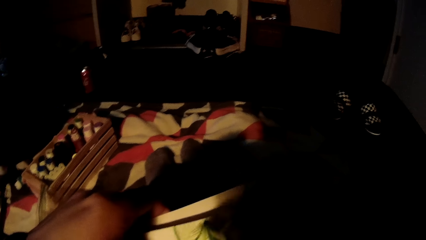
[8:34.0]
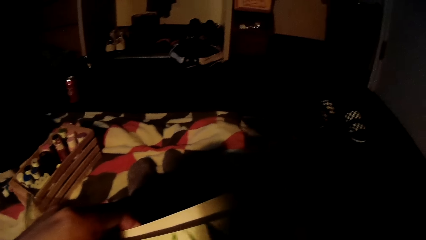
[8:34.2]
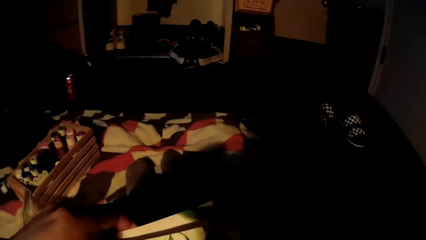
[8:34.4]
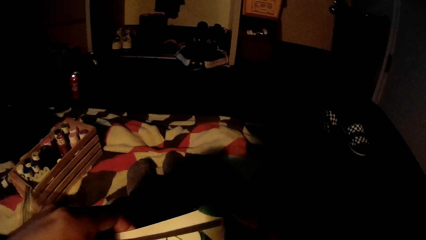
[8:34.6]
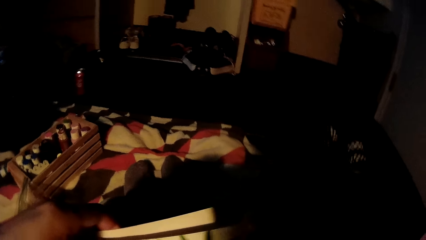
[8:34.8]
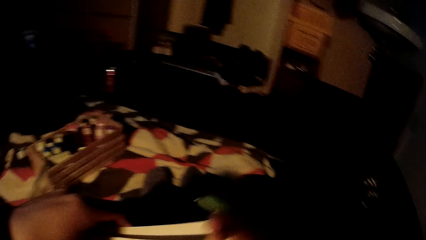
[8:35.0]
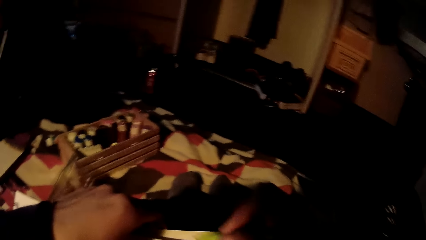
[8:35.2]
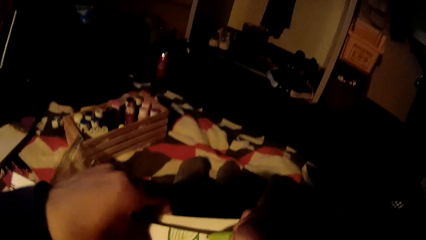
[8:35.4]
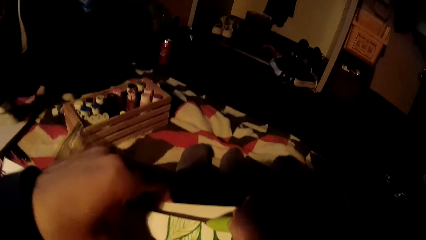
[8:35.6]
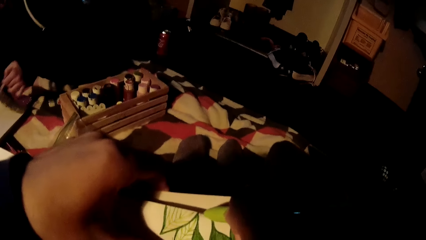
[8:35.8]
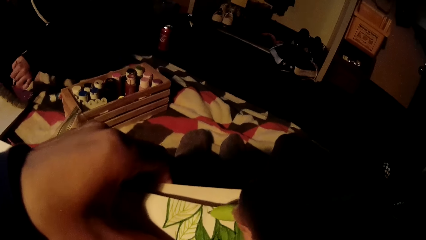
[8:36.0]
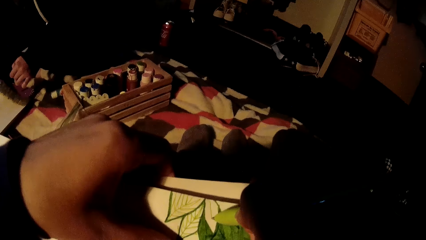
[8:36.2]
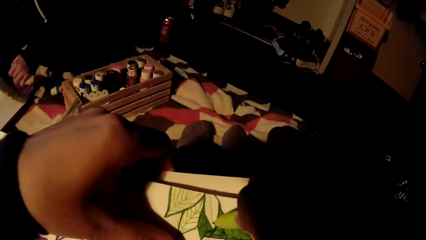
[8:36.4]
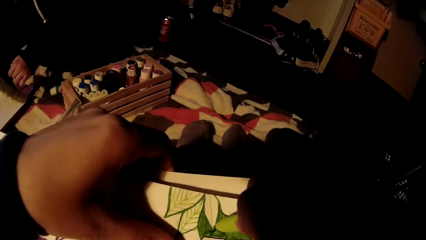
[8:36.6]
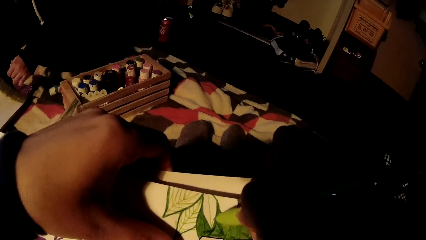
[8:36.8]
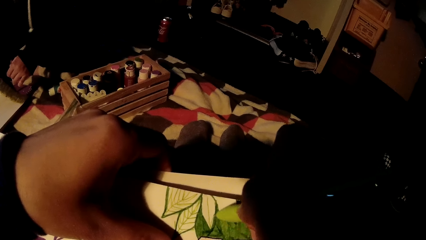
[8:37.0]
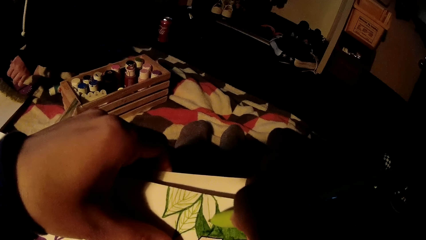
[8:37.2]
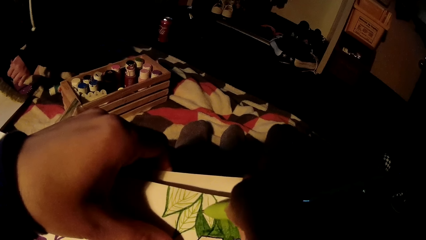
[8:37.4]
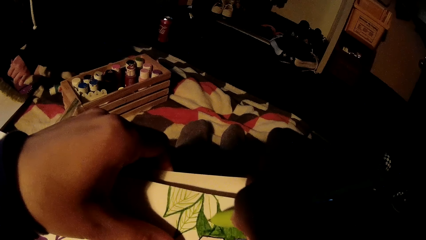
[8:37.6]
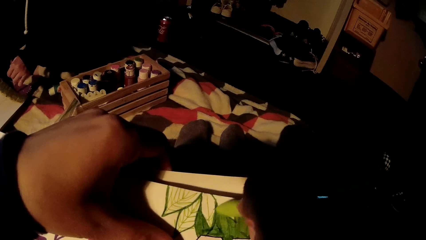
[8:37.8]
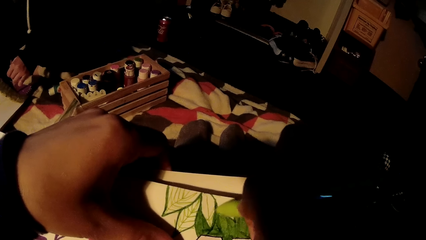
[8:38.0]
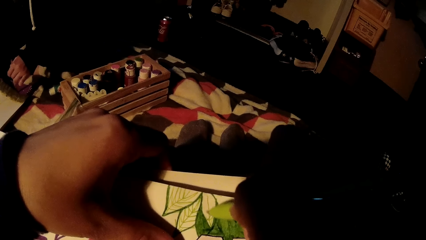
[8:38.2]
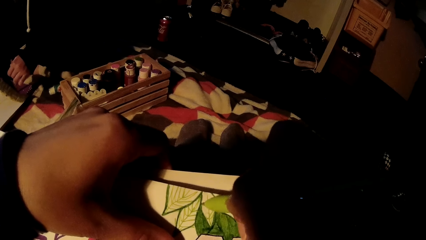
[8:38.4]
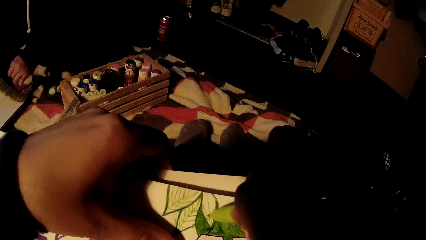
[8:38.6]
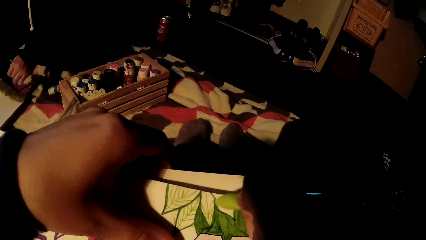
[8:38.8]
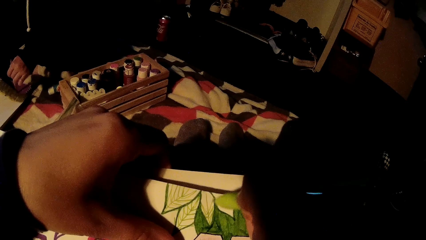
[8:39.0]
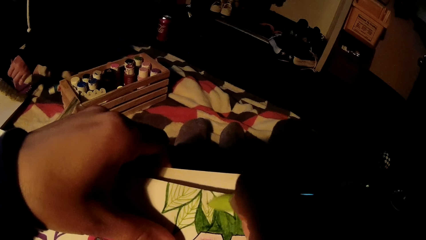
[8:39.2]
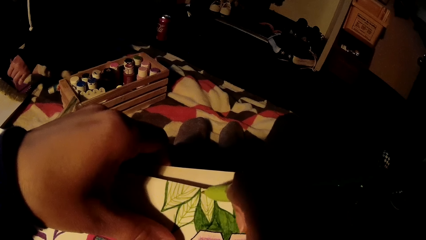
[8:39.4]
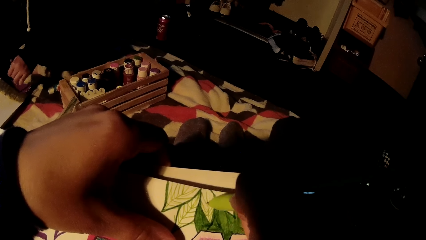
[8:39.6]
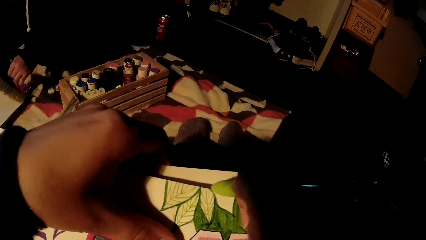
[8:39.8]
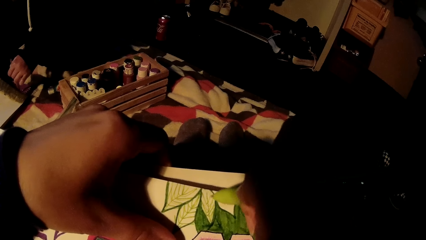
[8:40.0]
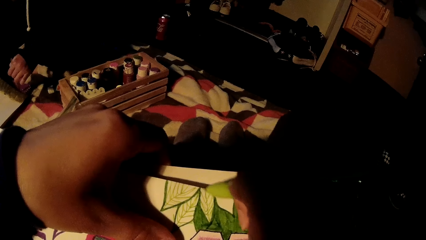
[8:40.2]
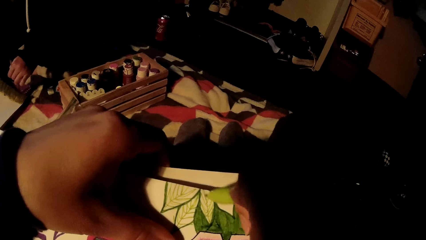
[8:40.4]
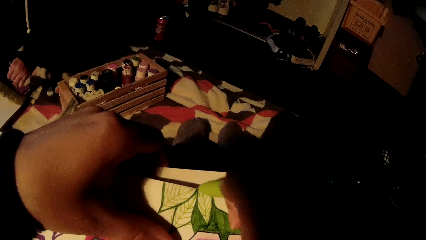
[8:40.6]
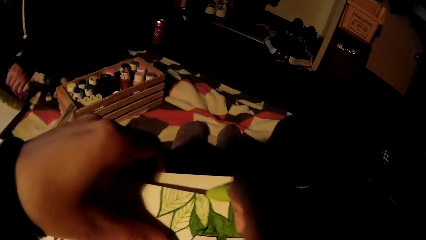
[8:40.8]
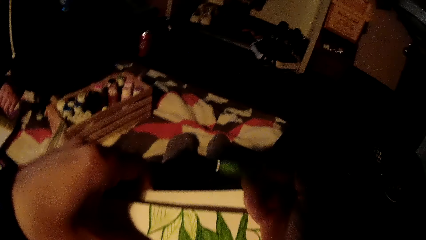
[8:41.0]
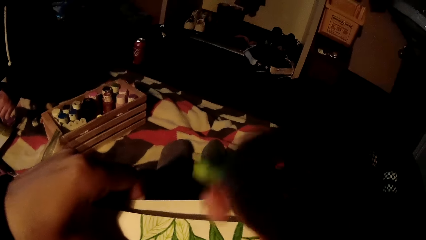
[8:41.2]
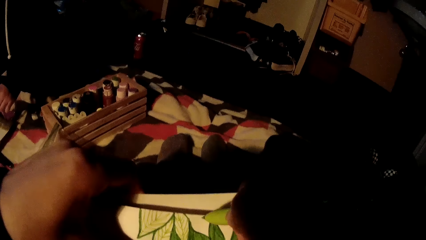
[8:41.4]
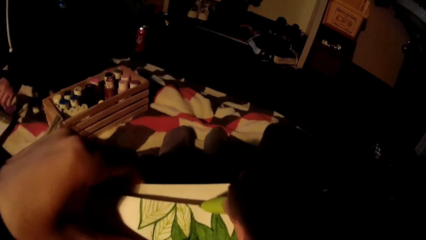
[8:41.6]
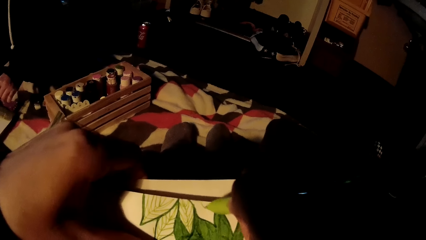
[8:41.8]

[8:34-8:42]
A woman paints on a book with a brush.

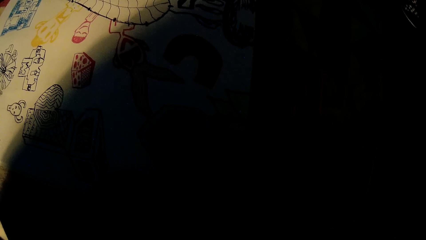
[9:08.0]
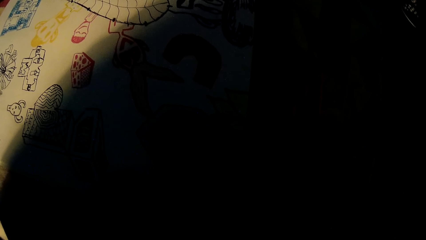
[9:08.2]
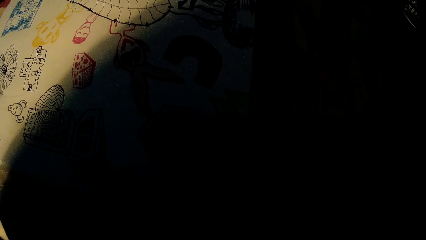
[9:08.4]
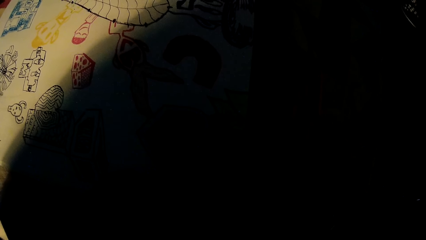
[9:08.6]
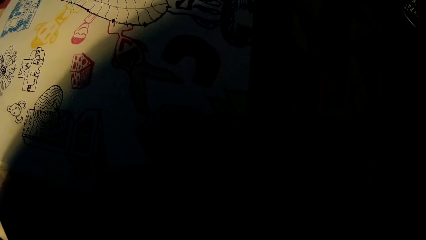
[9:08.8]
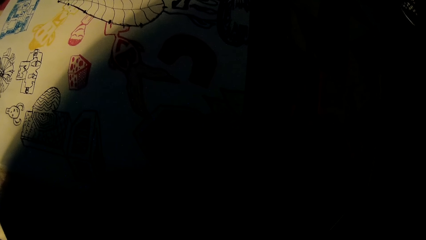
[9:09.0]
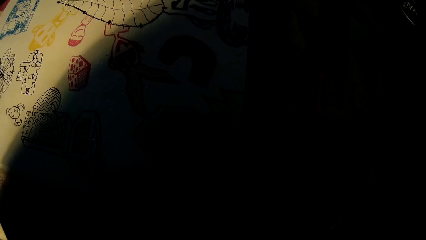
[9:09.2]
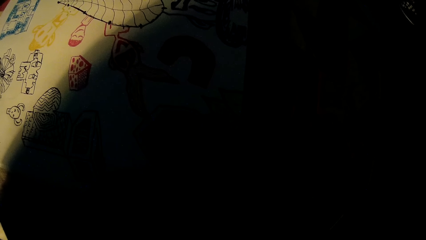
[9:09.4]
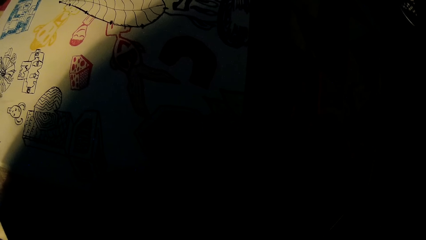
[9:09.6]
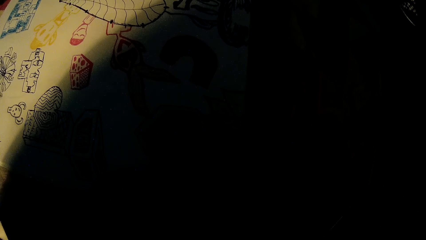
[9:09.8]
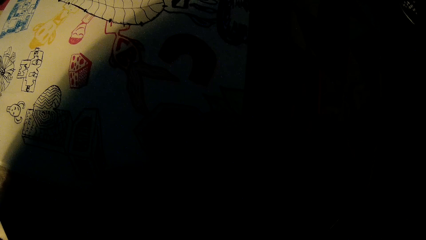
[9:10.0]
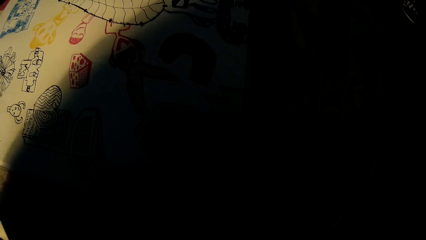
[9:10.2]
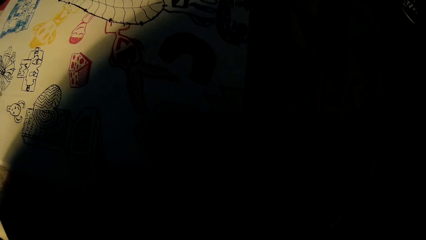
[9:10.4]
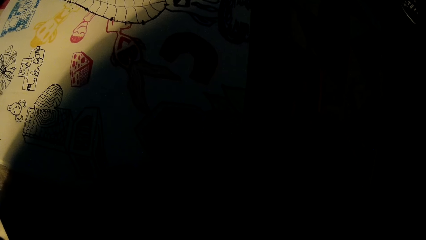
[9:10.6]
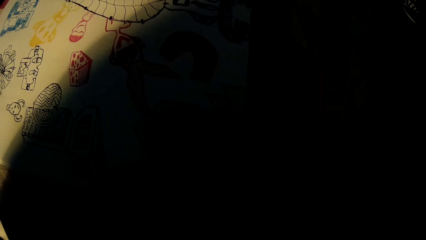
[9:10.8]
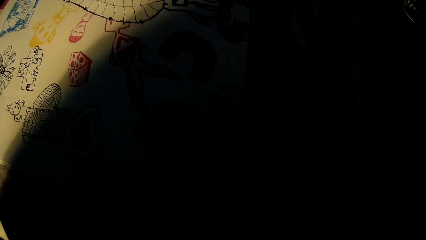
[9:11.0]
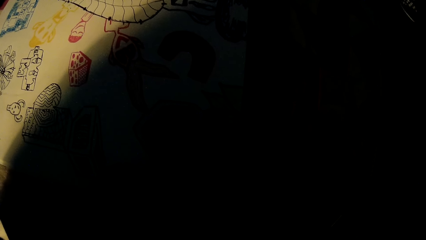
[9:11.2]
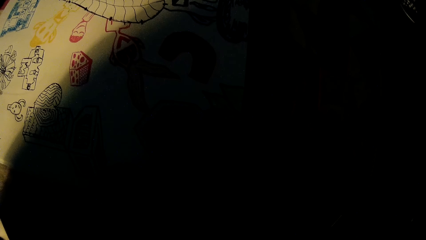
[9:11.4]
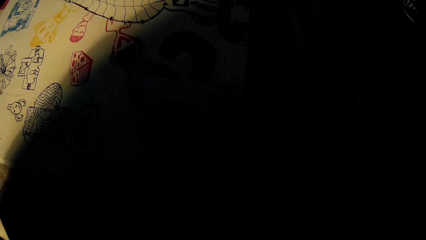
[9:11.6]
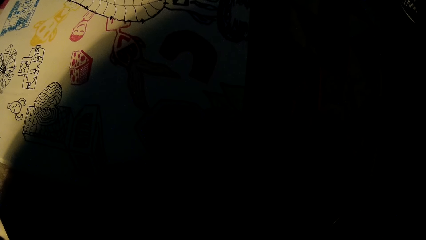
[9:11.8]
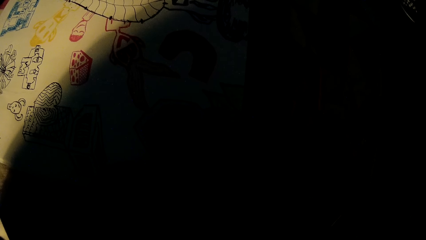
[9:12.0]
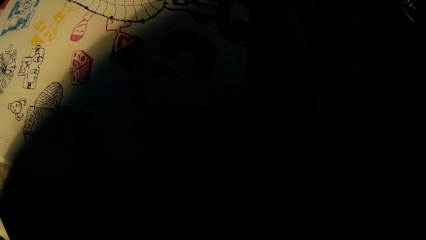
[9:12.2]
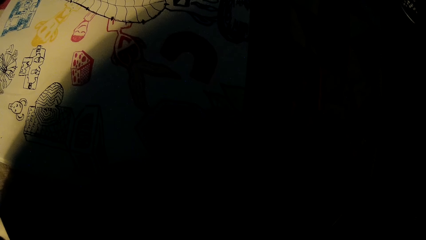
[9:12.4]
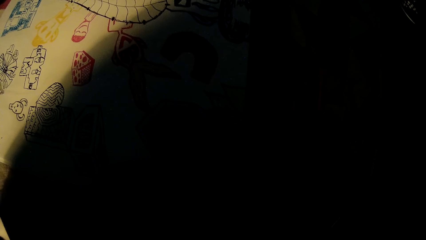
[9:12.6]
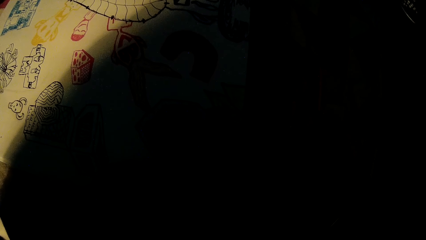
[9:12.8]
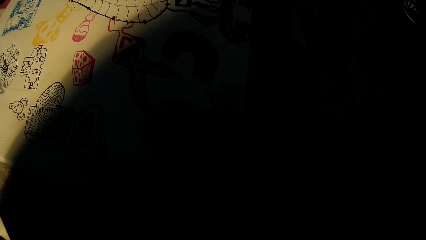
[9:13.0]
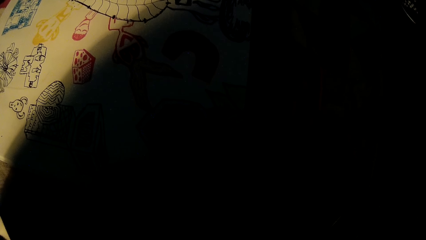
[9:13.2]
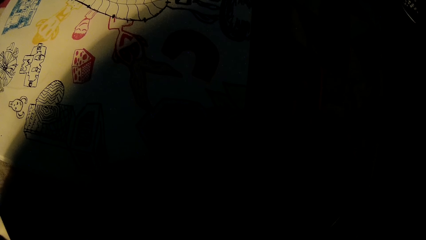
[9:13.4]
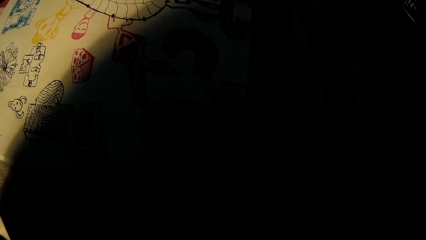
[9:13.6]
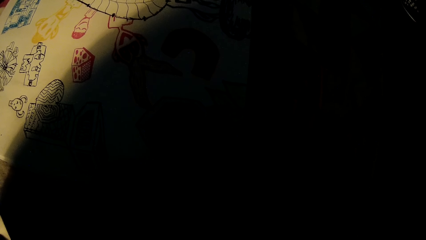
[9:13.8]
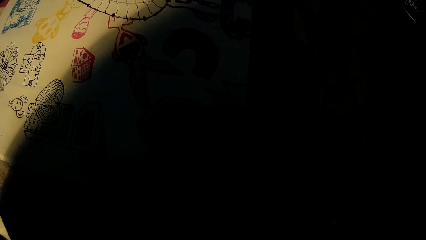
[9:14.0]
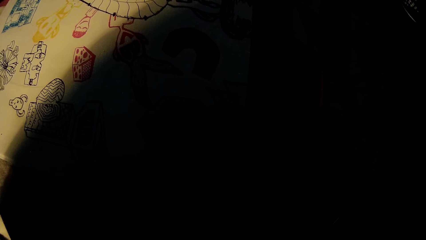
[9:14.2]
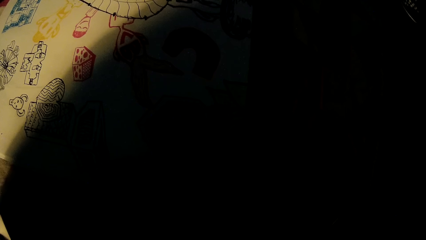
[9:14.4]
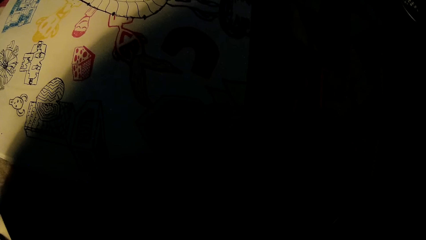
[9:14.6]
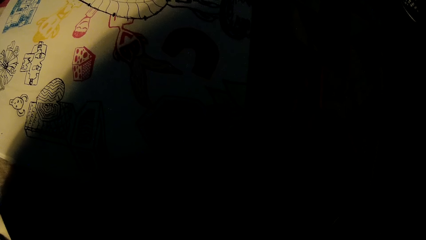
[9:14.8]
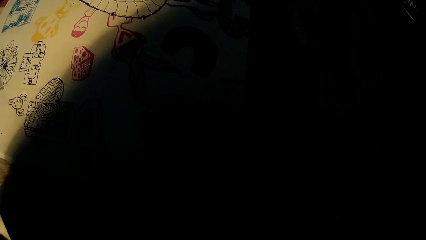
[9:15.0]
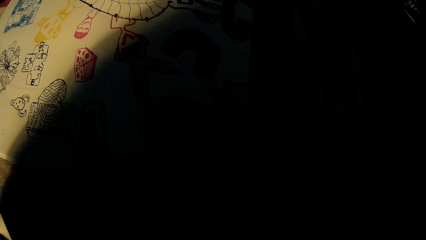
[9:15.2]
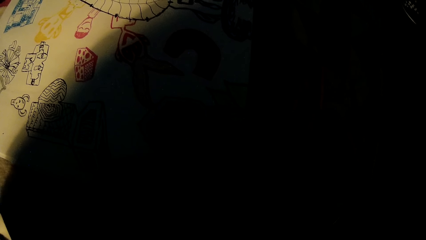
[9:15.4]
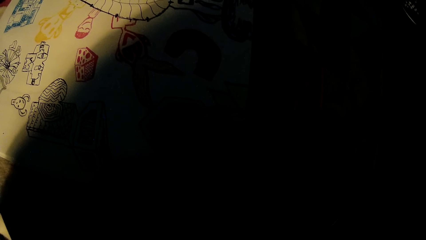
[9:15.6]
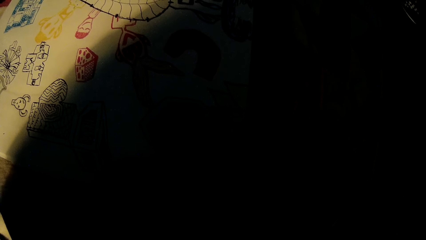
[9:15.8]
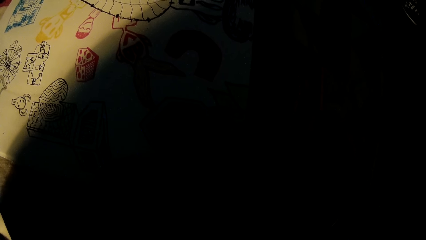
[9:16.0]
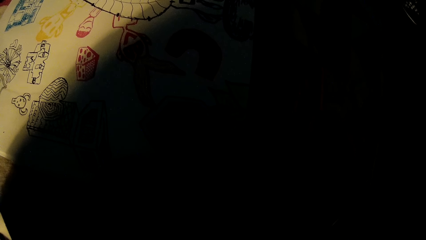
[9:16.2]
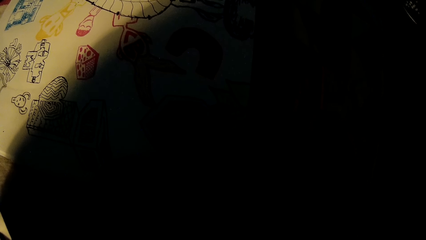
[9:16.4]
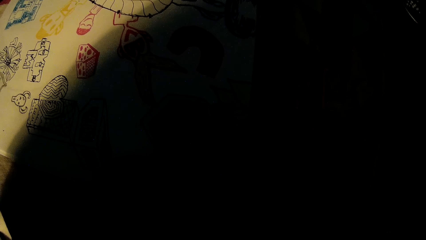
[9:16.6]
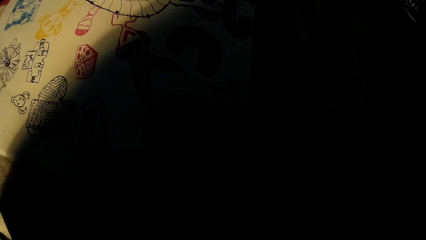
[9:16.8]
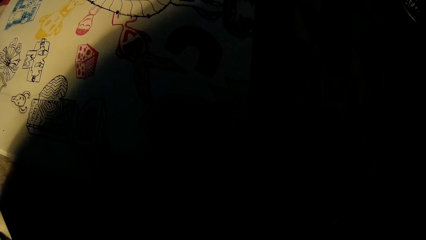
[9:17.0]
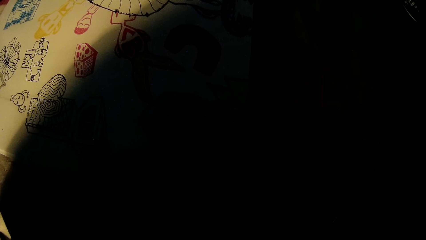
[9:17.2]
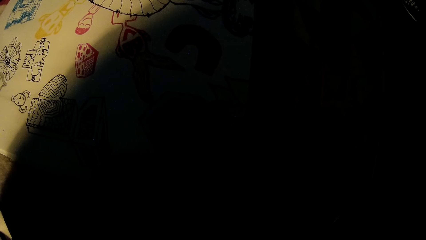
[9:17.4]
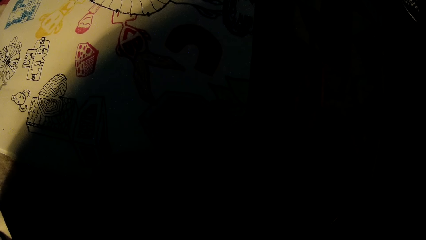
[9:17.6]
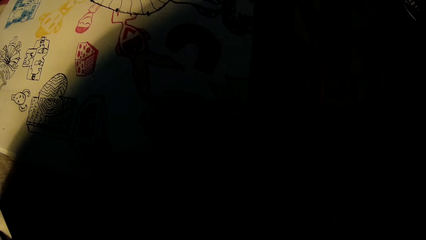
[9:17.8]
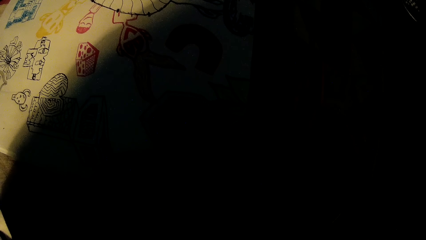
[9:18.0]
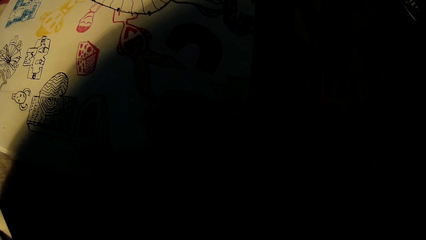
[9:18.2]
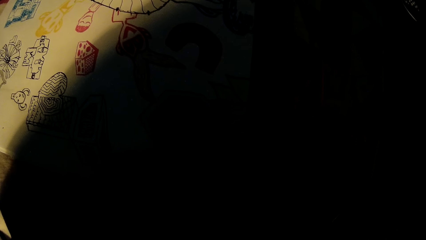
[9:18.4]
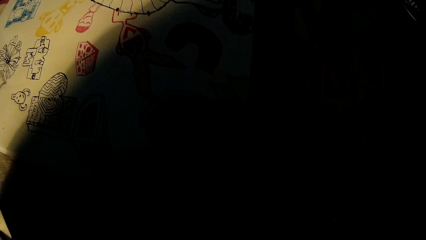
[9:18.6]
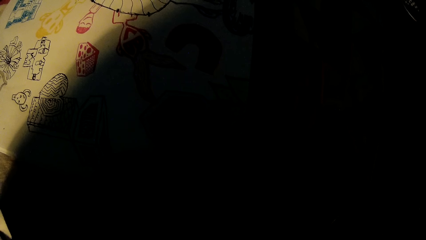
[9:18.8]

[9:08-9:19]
The camera wearer draws on the cardboard with the marker.
